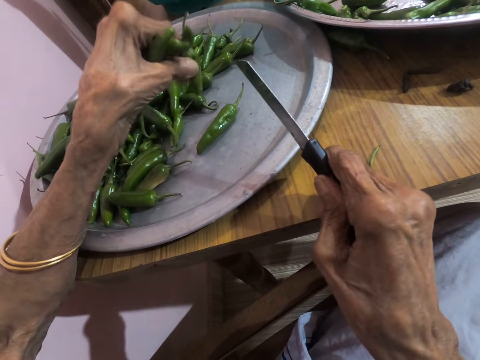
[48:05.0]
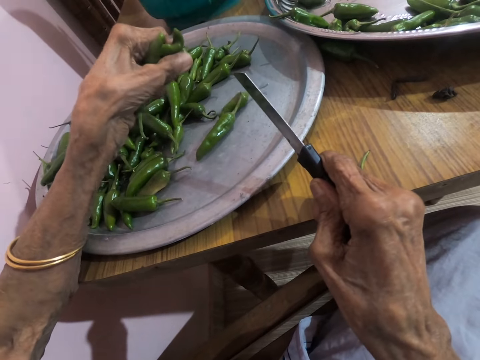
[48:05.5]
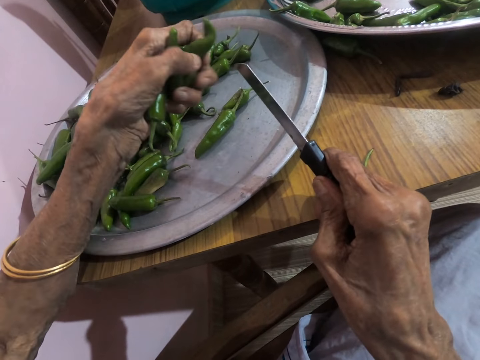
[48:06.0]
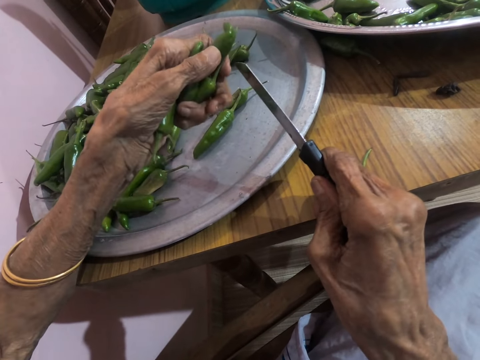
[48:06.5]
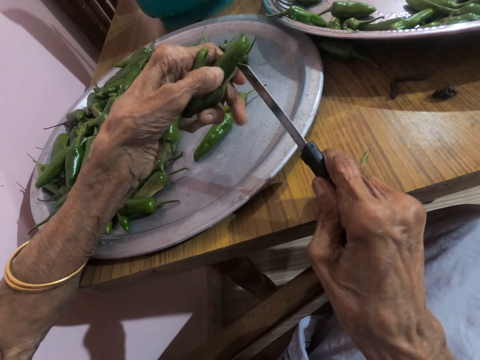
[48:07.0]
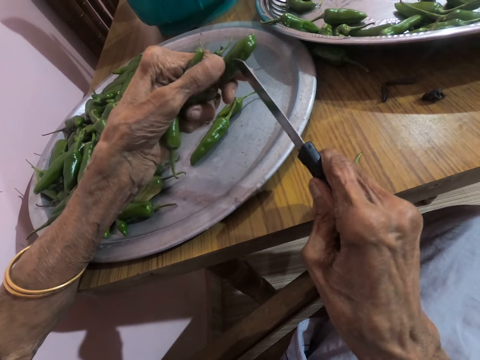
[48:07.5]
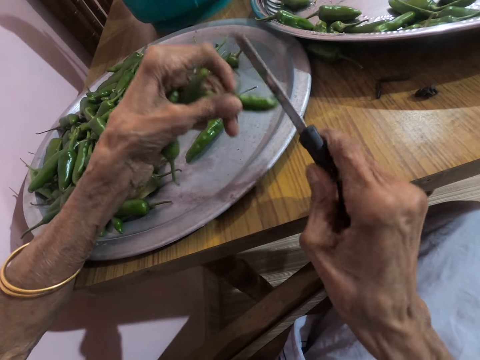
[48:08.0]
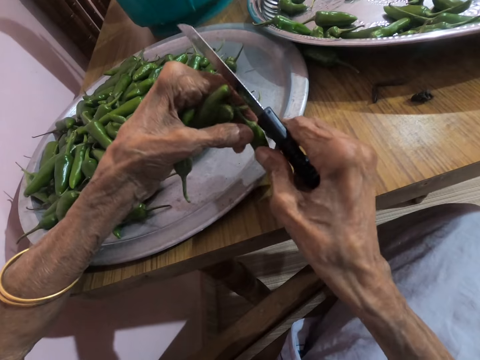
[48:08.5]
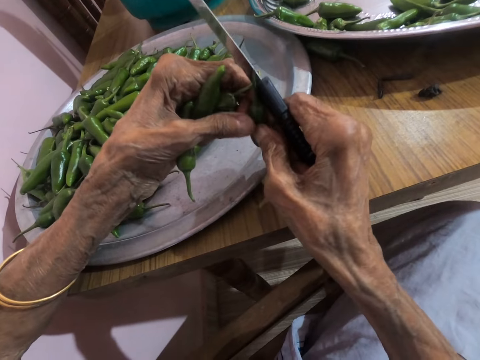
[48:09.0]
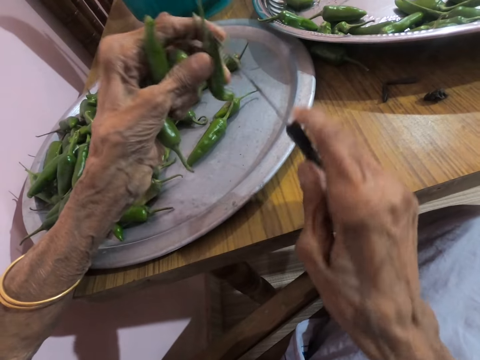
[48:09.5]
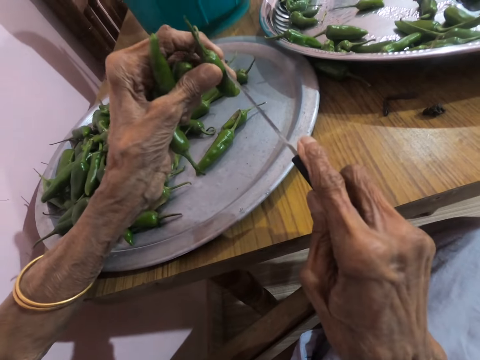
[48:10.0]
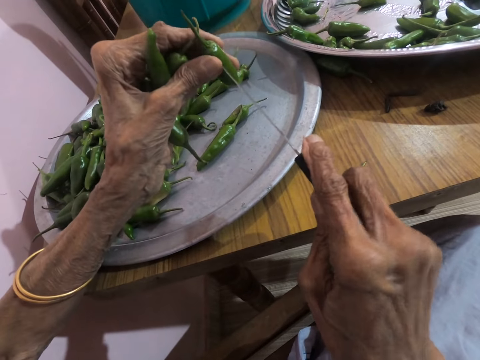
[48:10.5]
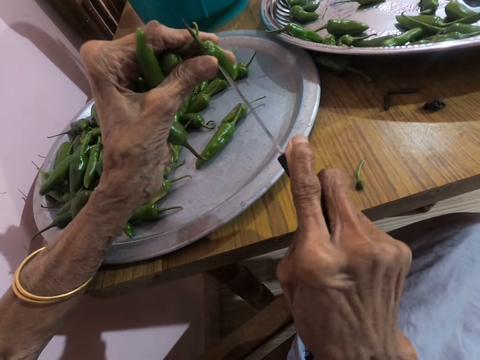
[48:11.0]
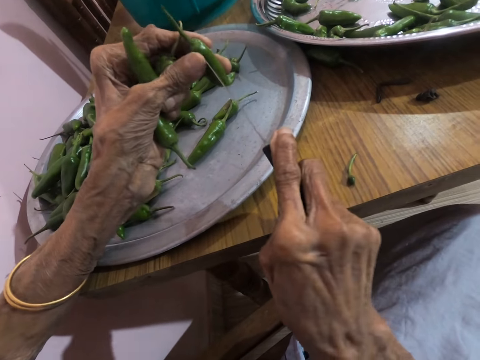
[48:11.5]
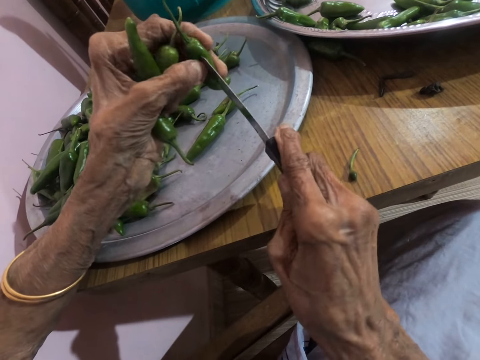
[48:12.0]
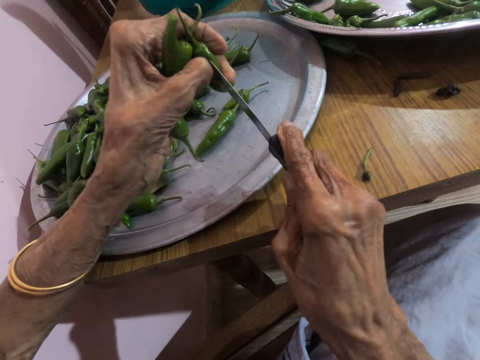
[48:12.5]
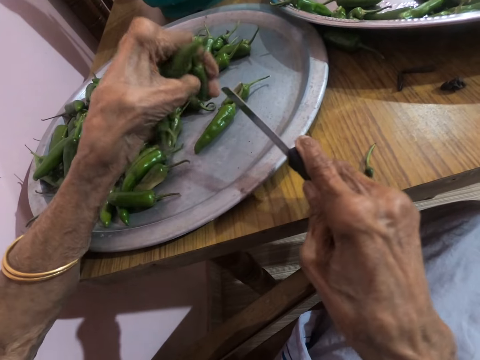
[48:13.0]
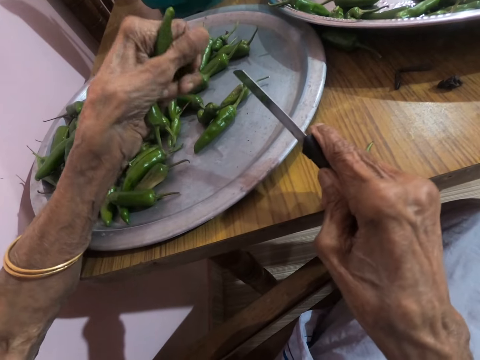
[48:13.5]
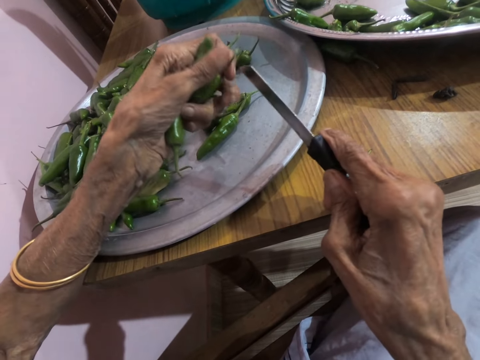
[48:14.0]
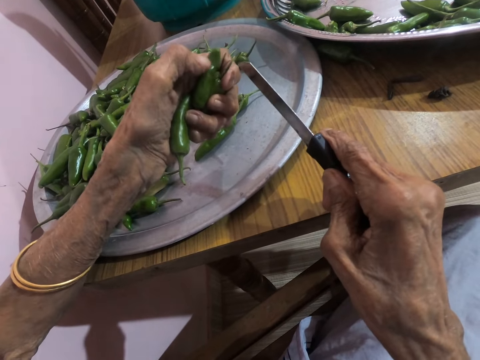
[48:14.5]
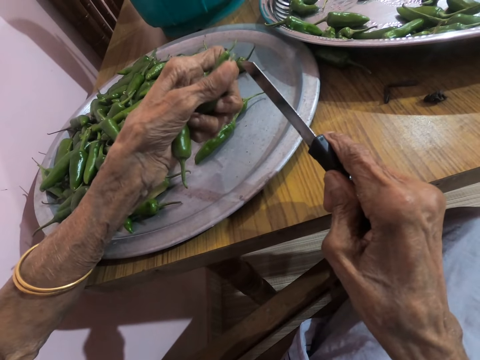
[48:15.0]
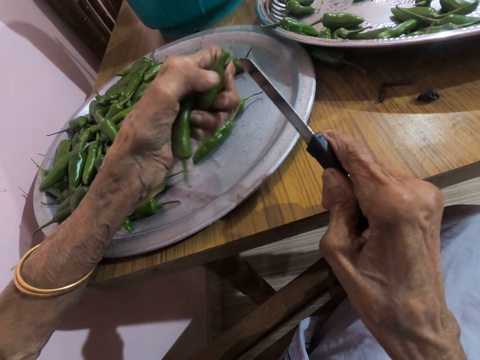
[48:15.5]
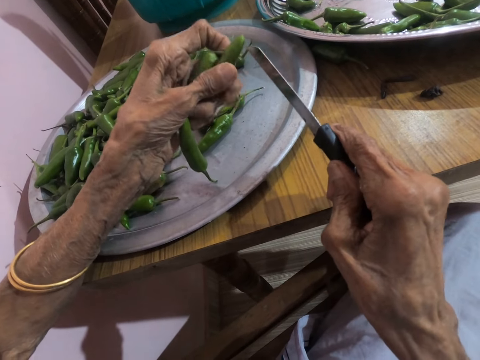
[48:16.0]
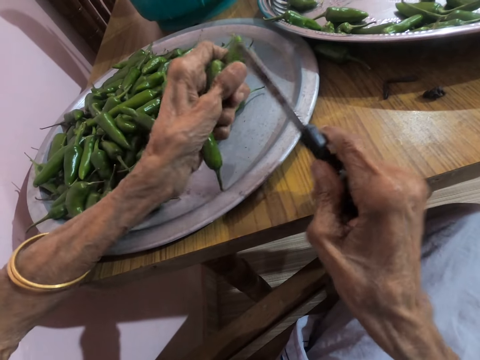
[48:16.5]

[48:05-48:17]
The camera wearer drops the slender green pepper on the tray on the table with her left hand. She adjusts the slender green pepper in her left hand. She adjusts the slender green pepper with both hands. She holds the slender green pepper with her left hand. She places the knife in her right hand on the slender green pepper in her left hand. She pierces the slender green pepper in her left hand with the knife in her right hand. She drops the slender green pepper on the tray on the table with her left hand. She adjusts the slender green pepper in her left hand.

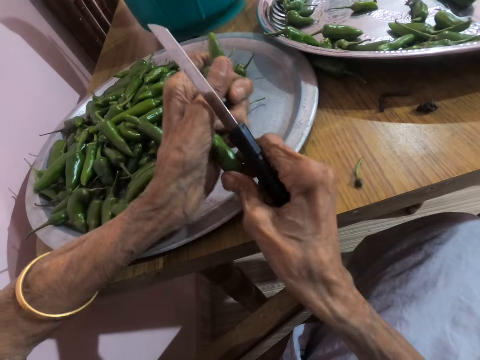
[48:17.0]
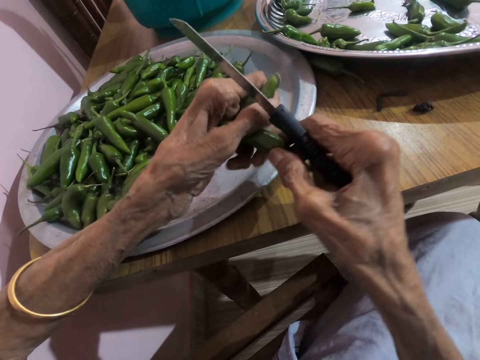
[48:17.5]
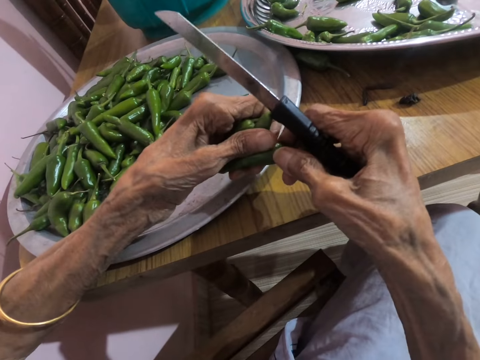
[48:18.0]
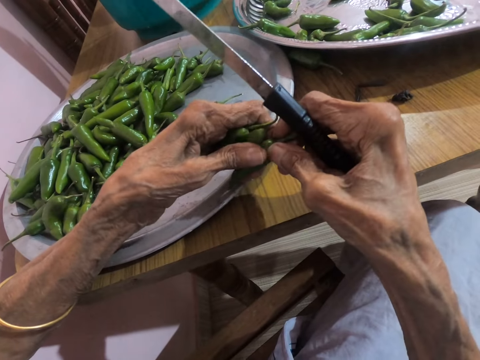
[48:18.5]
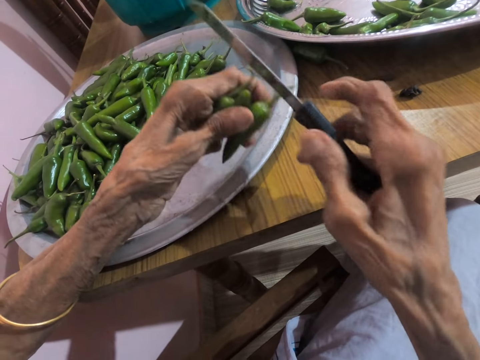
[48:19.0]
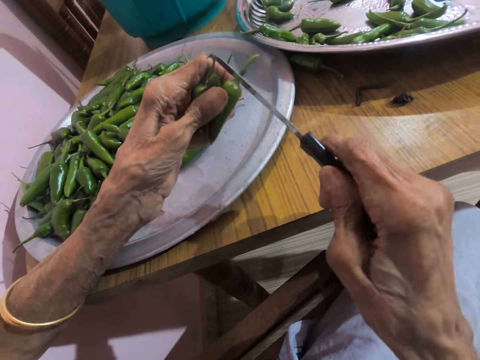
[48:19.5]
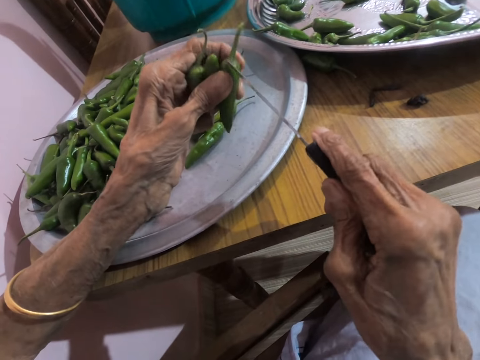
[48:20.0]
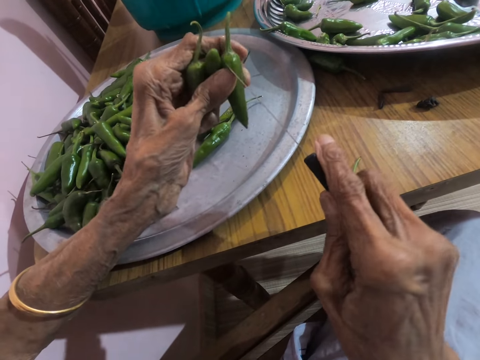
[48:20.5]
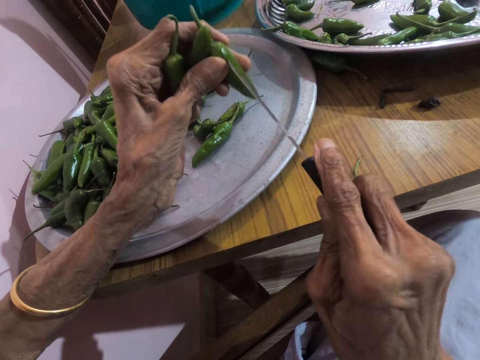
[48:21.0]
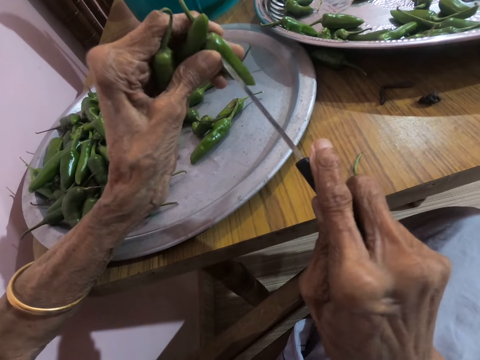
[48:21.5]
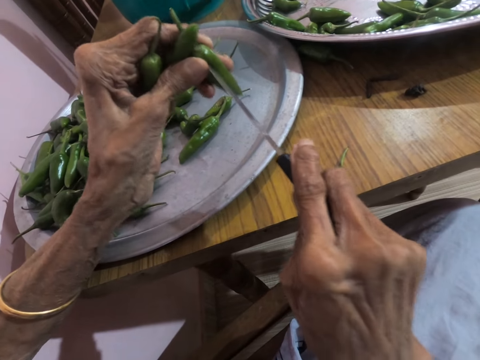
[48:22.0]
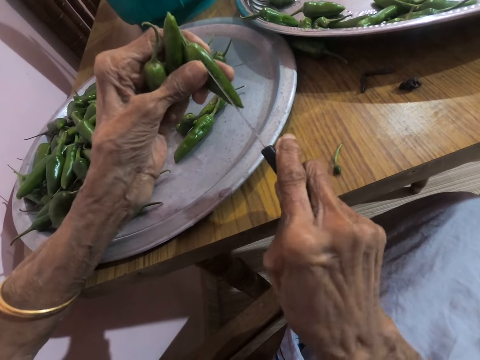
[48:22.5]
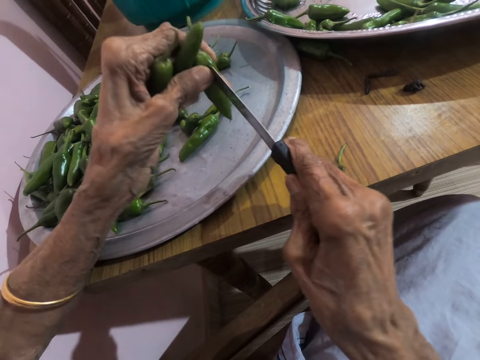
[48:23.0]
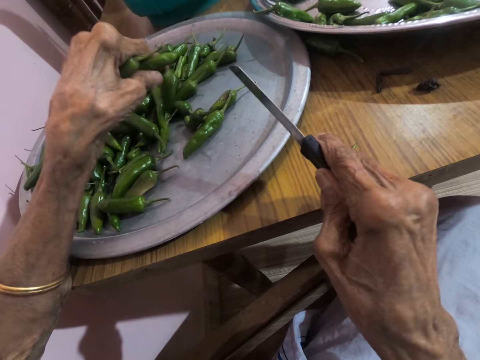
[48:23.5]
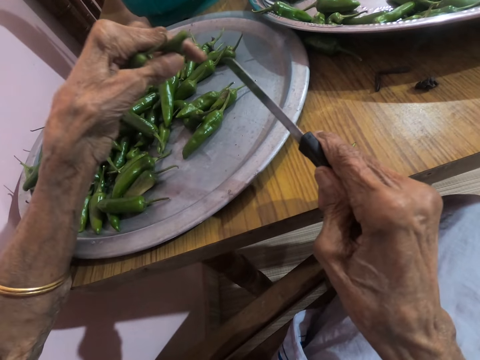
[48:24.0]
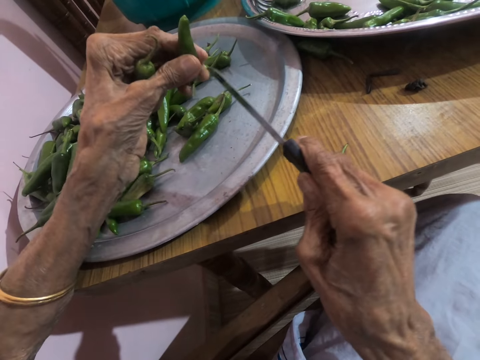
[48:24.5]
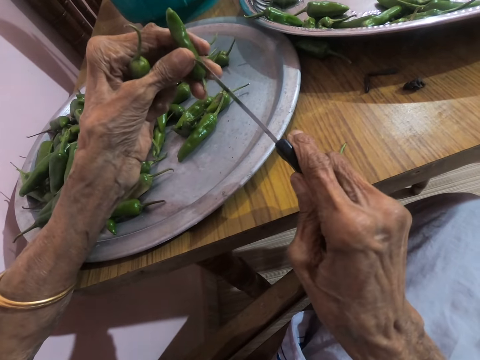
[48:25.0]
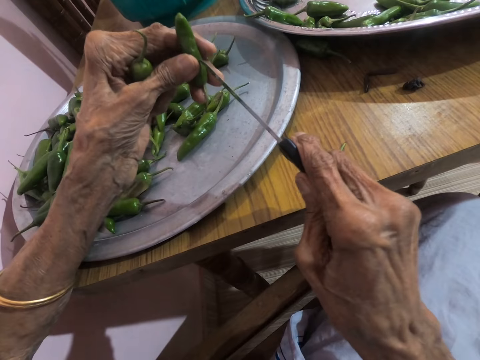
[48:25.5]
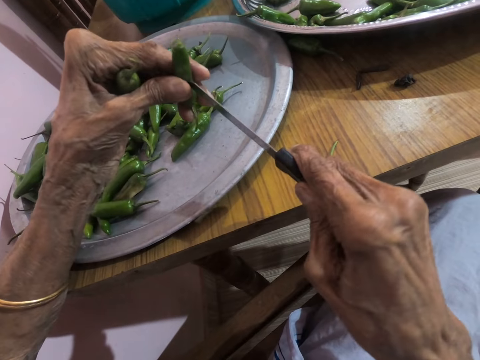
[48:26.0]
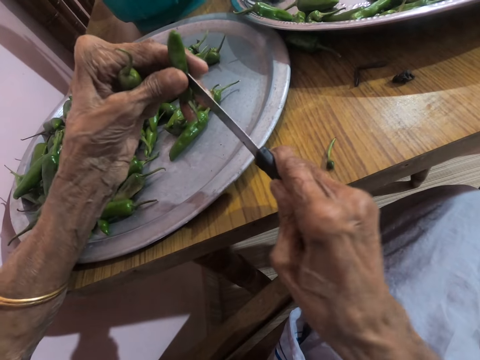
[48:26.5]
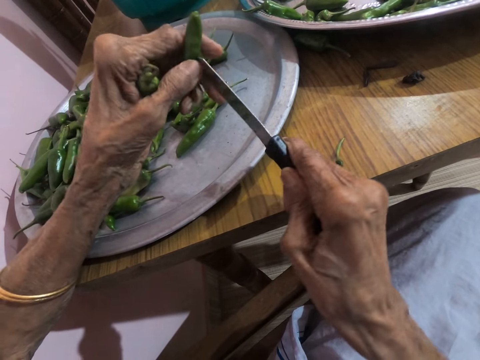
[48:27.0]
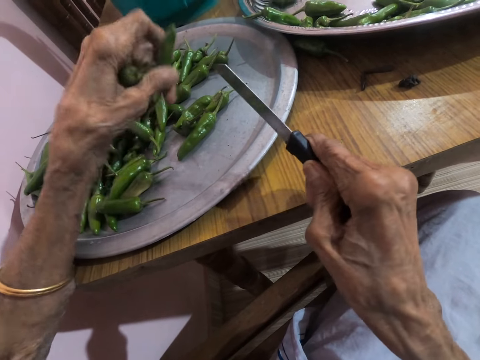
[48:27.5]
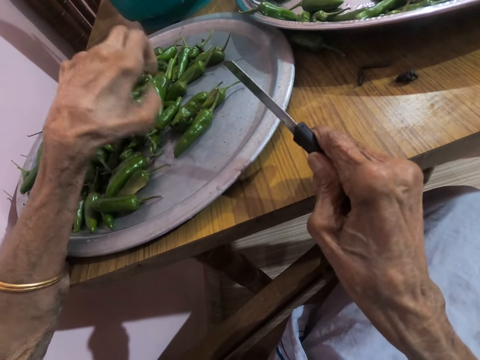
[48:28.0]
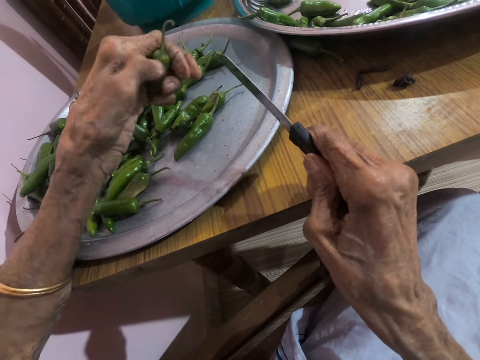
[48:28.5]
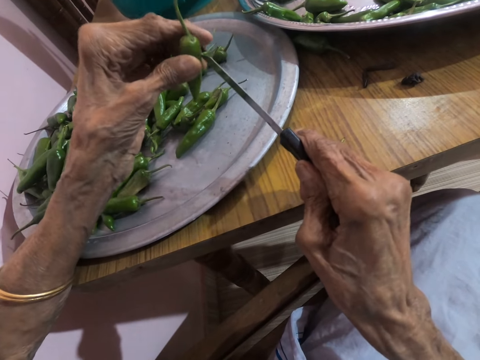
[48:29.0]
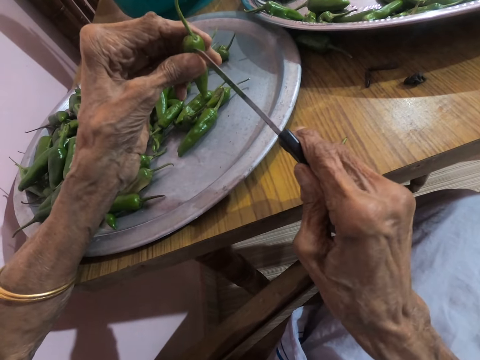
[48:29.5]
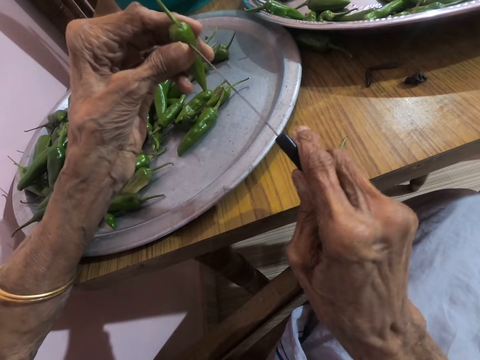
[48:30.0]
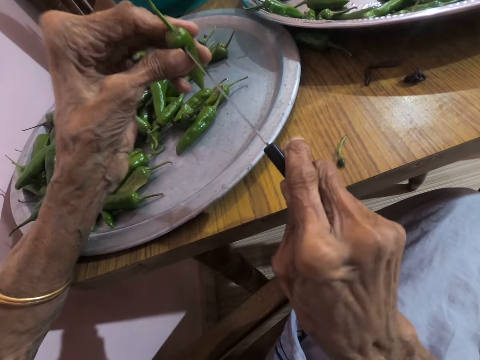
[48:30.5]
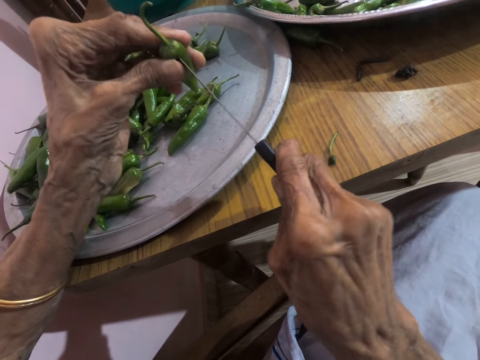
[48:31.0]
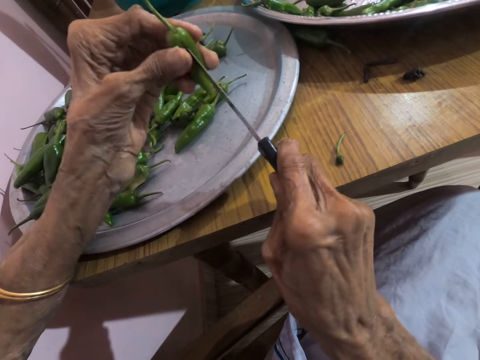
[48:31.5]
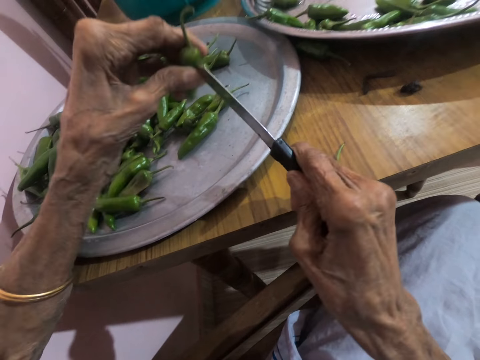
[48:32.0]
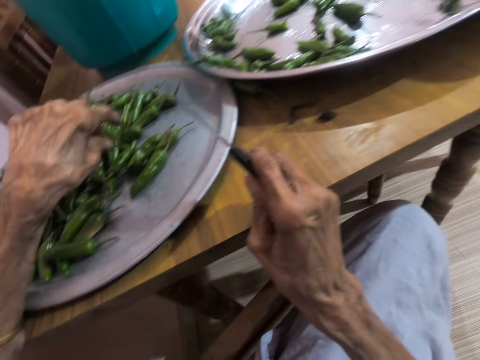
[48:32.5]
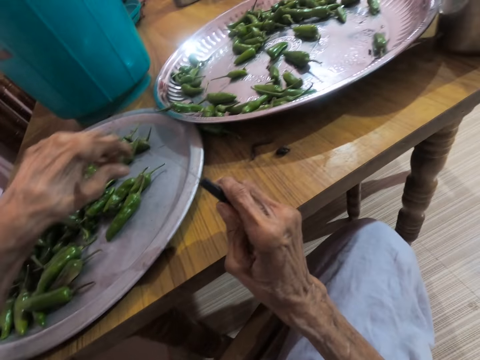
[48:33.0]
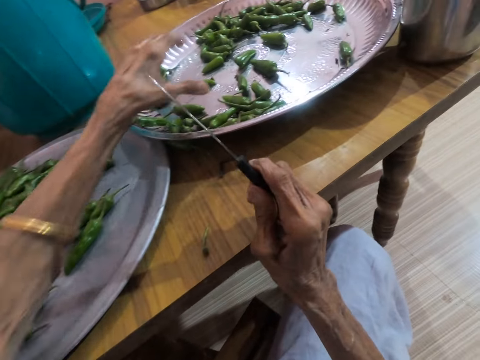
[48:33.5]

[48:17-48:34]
The camera wearer moves a slender green pepper in her left hand with her right hand. She holds the slender green pepper with her left hand. She places the knife in her right hand on the slender green pepper in her left hand. She pierces the slender green pepper in her left hand with the knife in her right hand. She drops the slender green pepper on the tray on the table with her left hand. She places the knife in her right hand on the slender green pepper in her left hand. She pierces the slender green pepper in her left hand with the knife in her right hand. She drops the slender green pepper on the tray on the table with her left hand. She adjusts the slender green pepper in her left hand. She places the knife in her right hand on the slender green pepper in her left hand. She pierces the slender green pepper in her left hand with the knife in her right hand. She drops the slender green pepper on the tray on the table with her left hand.
